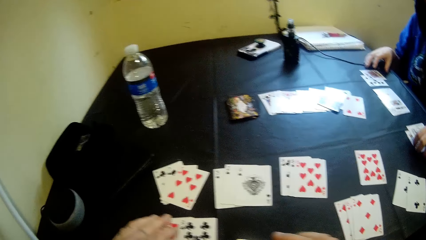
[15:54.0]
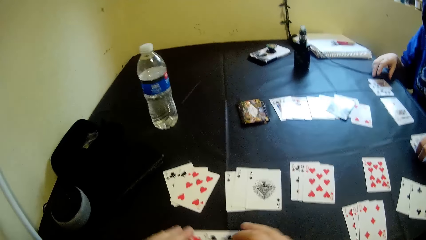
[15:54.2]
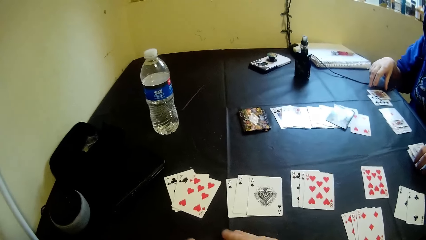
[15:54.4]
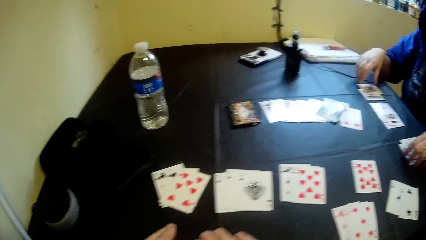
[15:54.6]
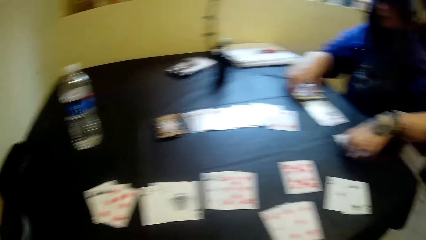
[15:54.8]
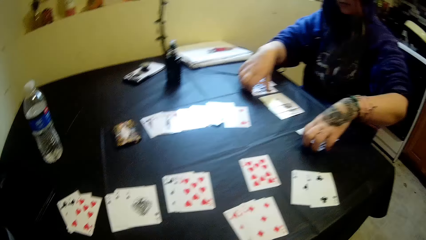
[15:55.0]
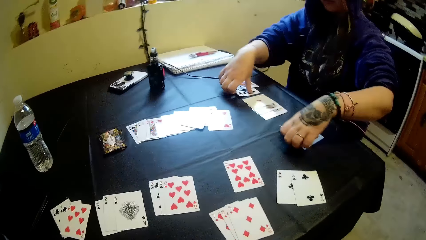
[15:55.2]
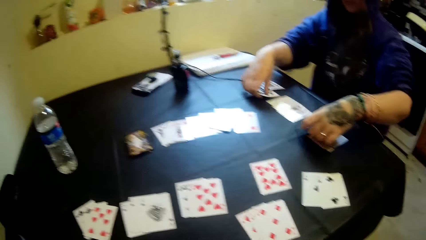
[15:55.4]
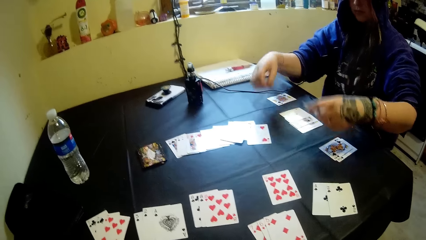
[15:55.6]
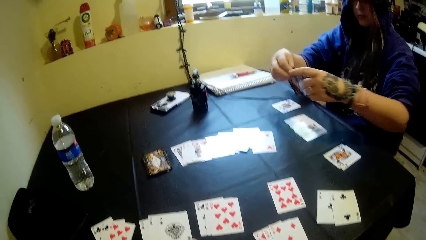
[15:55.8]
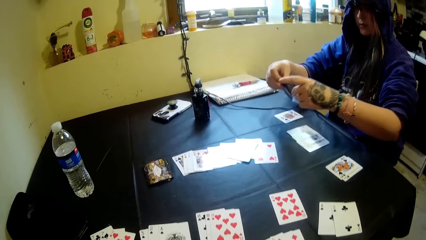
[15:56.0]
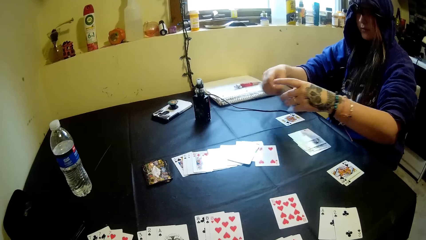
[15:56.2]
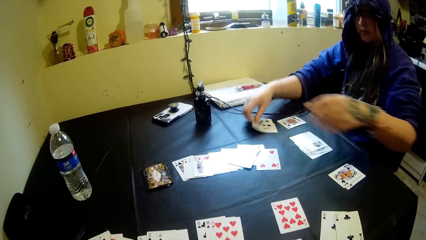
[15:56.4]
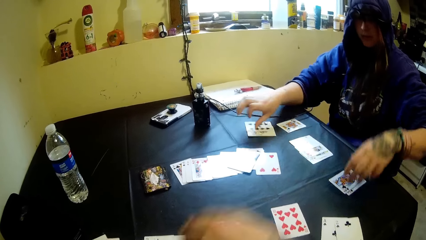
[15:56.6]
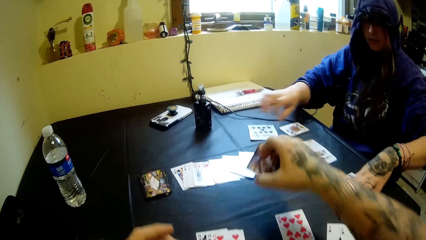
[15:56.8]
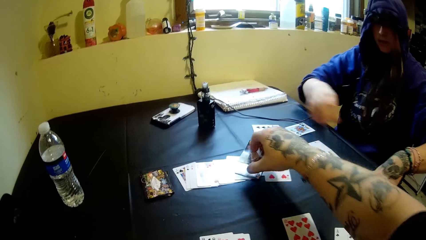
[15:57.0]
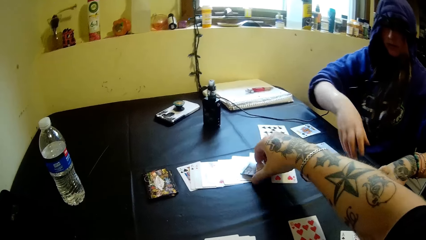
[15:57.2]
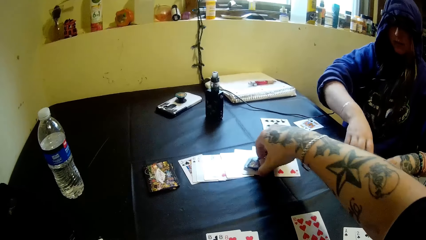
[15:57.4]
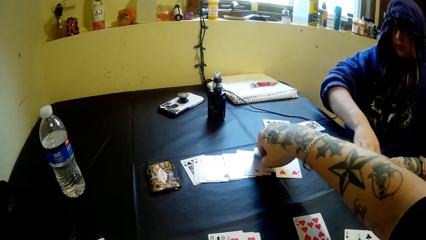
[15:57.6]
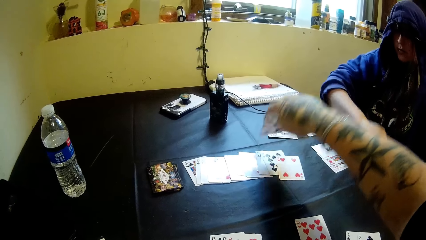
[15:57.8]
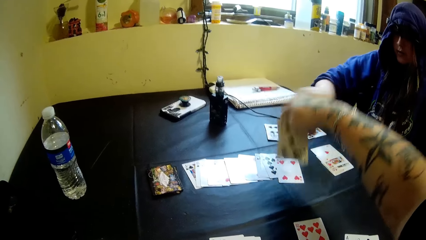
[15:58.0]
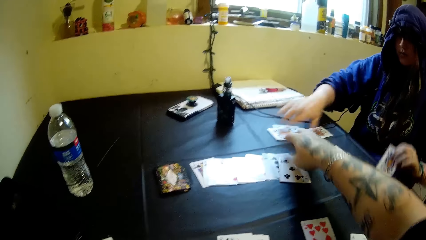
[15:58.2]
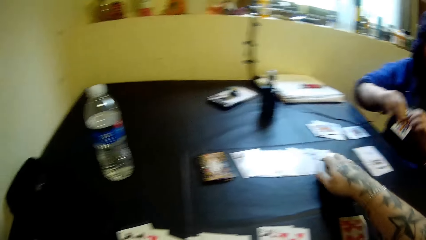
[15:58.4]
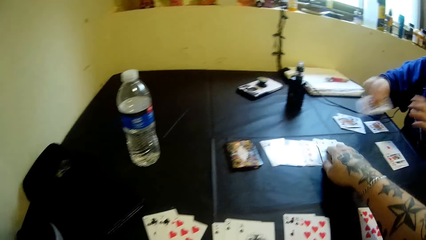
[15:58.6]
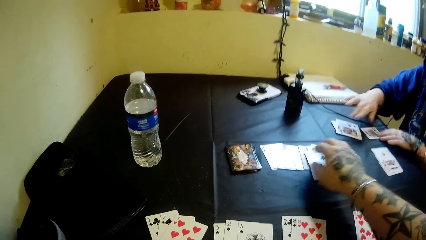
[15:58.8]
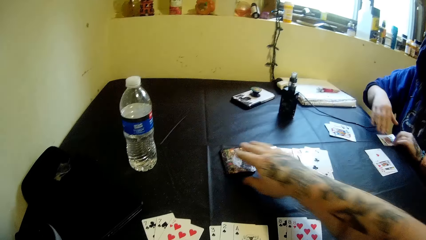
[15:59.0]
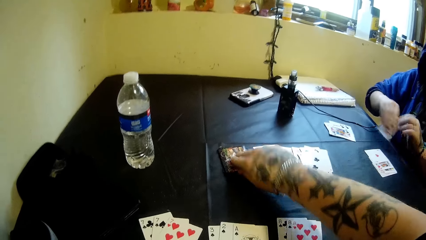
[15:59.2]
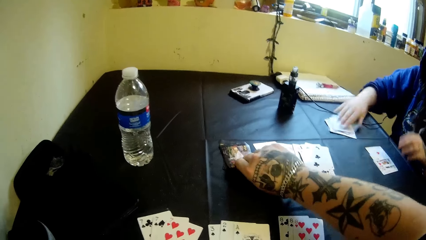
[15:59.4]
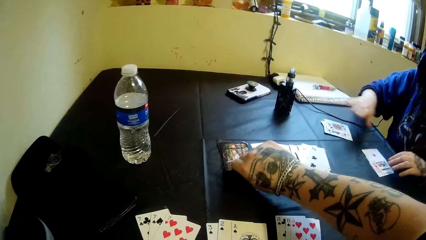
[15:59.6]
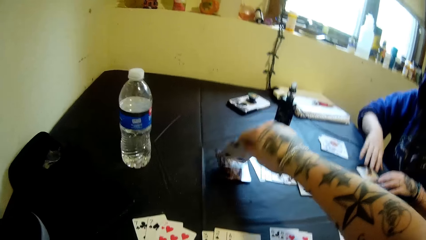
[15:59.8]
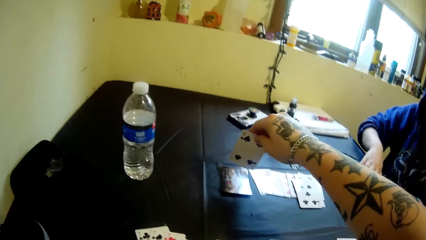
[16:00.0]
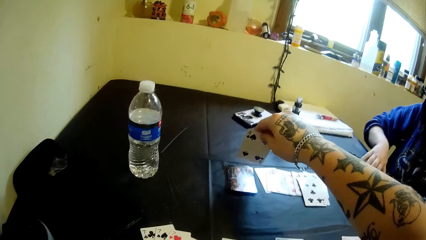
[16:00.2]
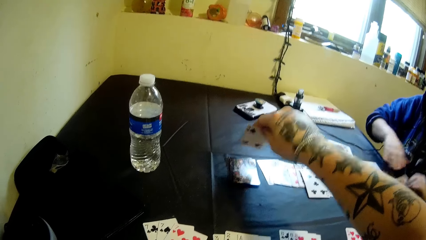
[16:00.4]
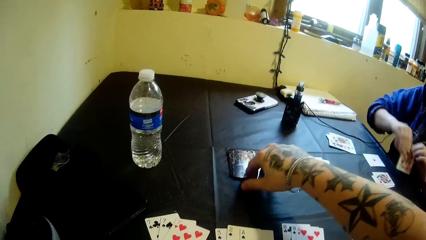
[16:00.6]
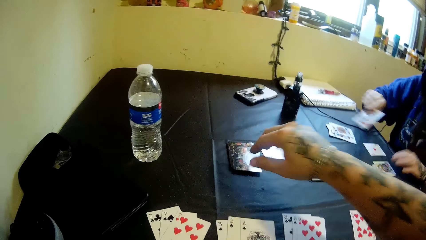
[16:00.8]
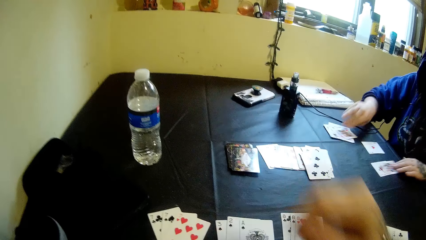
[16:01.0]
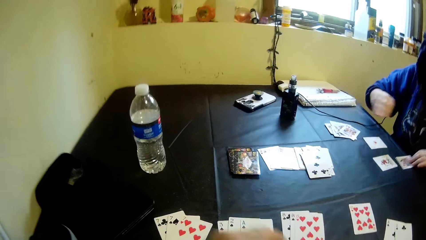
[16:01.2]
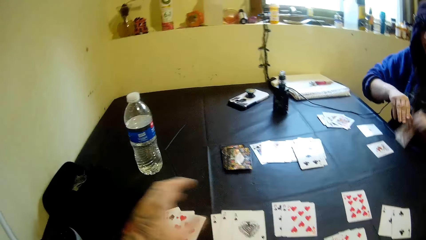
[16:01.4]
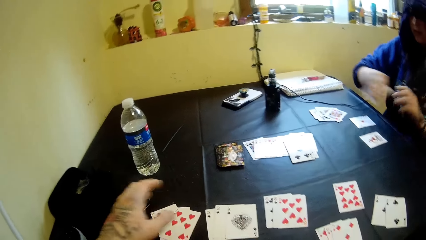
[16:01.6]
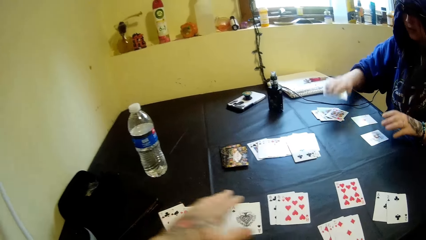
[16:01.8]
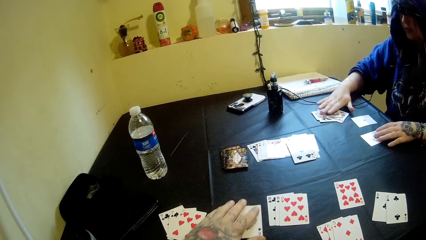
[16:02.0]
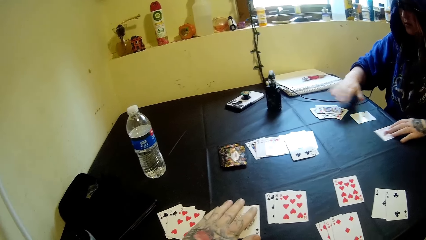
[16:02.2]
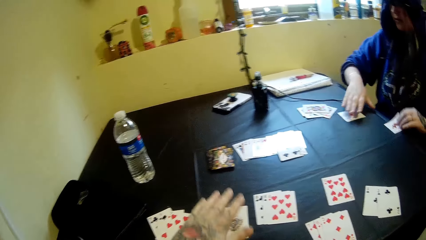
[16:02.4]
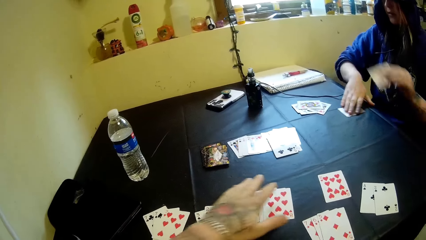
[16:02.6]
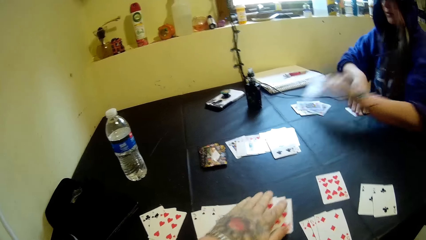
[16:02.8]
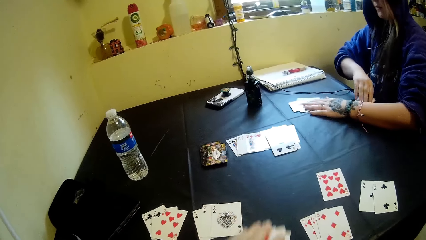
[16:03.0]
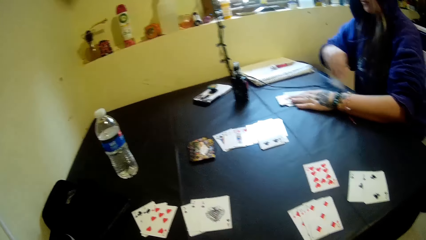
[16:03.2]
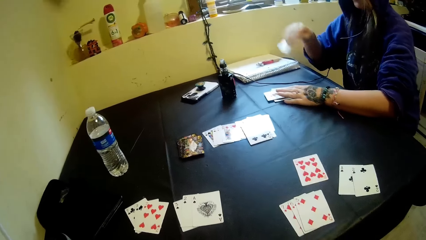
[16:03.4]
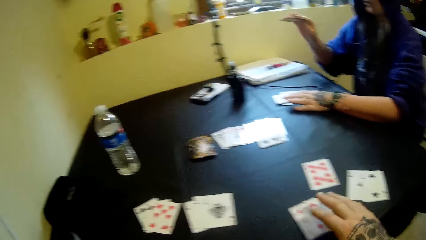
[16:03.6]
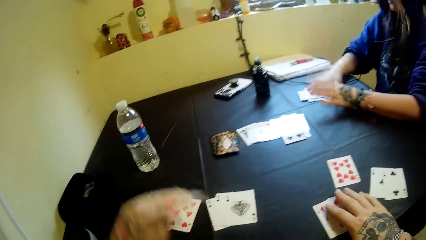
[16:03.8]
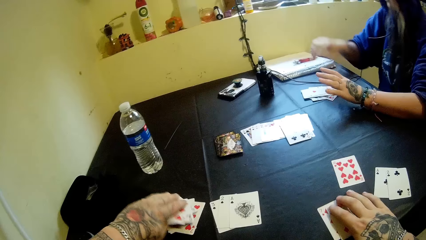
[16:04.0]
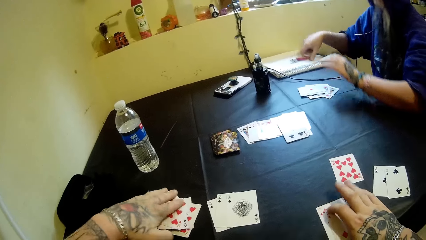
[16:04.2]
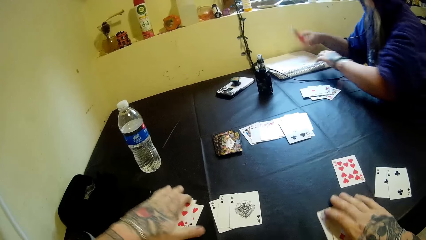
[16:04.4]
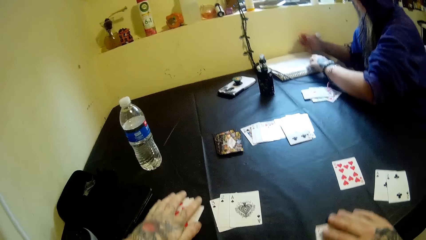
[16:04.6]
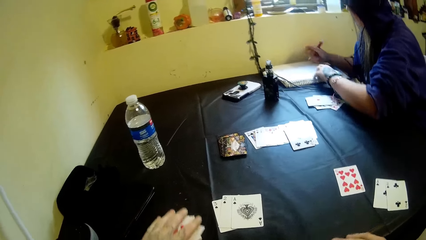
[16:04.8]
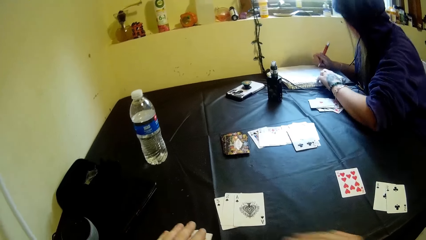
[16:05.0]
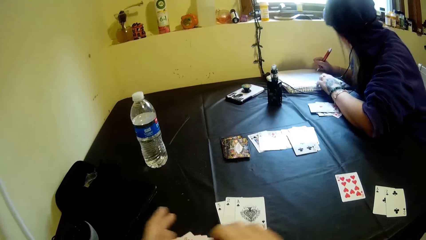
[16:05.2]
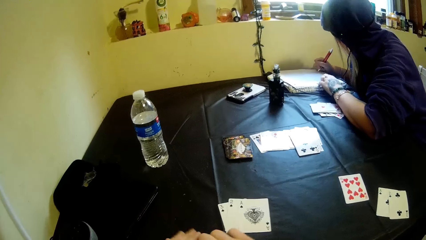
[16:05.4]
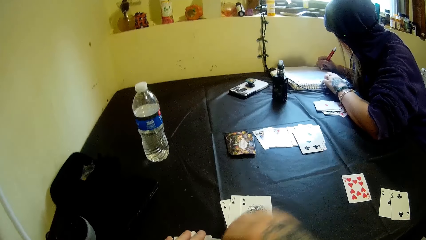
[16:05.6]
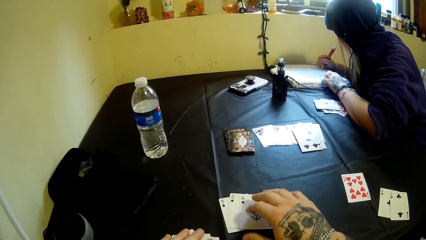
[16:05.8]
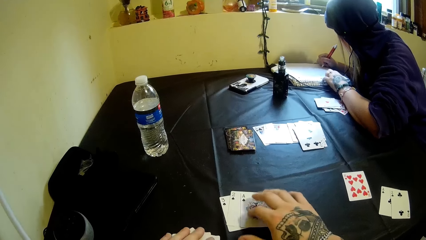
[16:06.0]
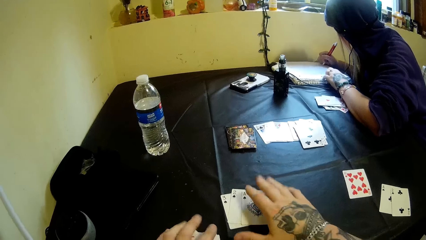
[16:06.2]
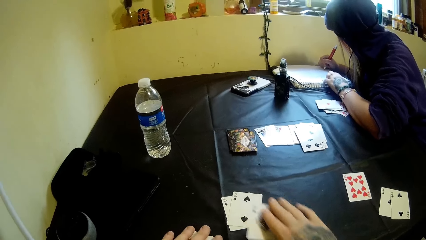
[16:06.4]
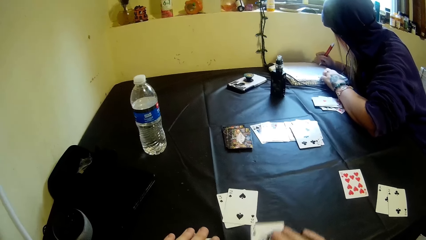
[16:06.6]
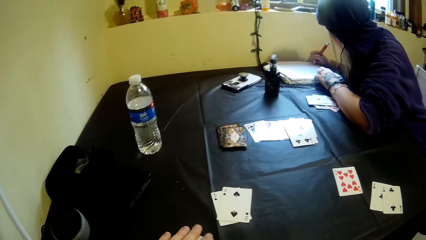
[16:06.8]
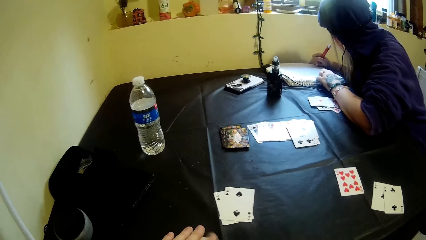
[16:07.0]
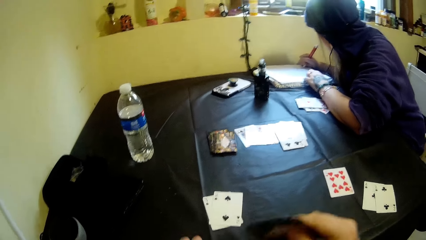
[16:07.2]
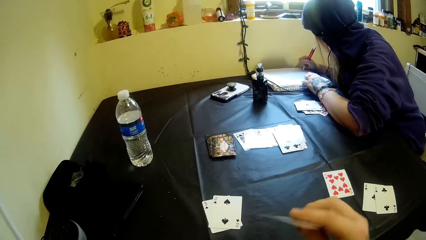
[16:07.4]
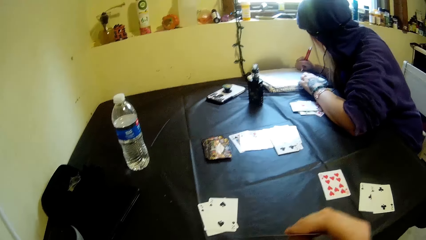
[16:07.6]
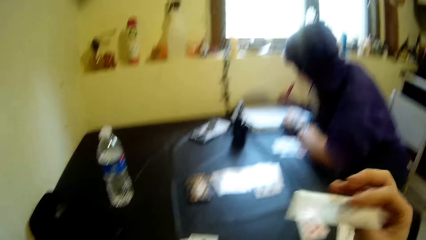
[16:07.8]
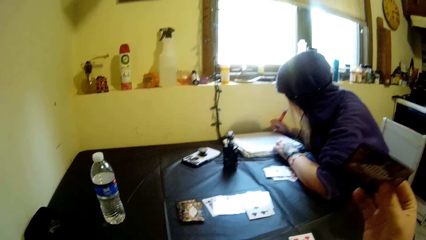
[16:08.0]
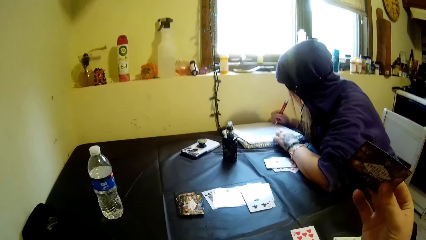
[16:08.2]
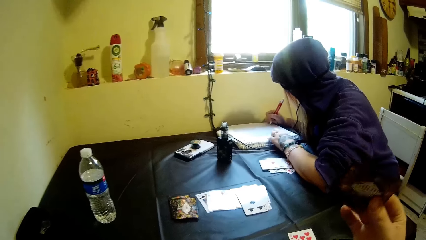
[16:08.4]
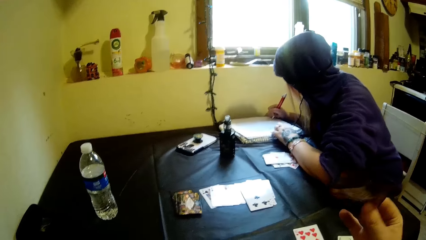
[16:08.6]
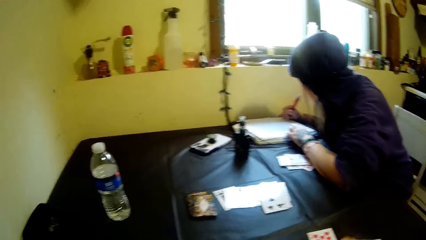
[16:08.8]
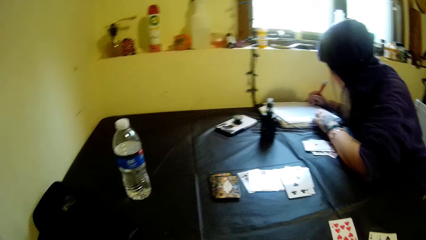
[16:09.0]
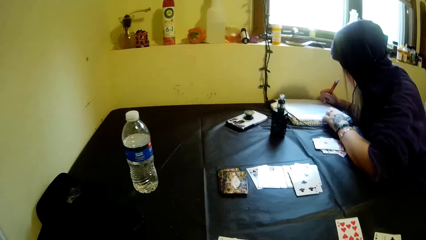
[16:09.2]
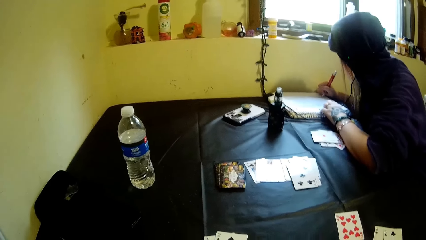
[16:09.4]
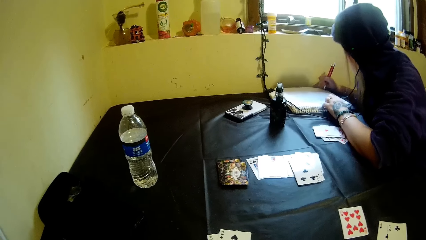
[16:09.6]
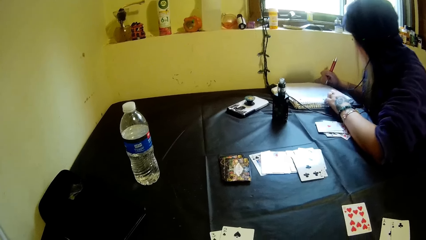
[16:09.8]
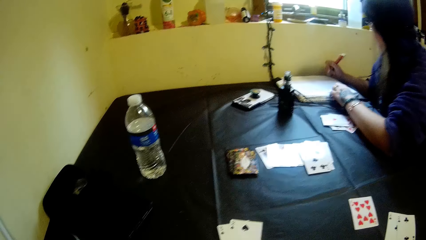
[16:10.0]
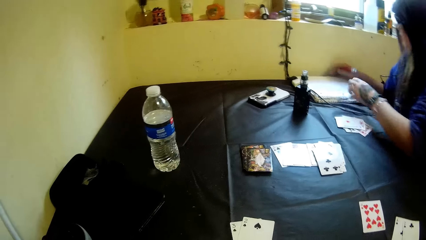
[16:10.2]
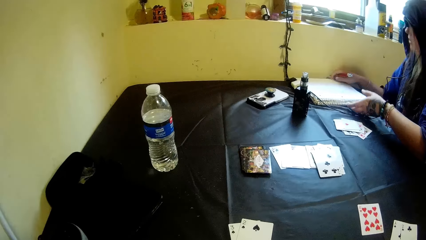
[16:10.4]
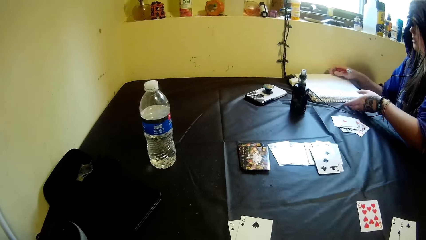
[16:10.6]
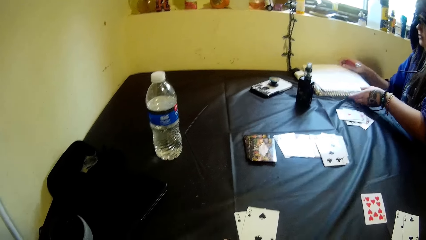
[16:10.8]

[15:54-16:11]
The camera wearer lifts the left hand. He pulls the cards on the table, picks the playing card and looks around. A woman moves the cards on the table with her hands. The camera wearer lifts both hands. He puts the playing card on the table. He moves a card on the table with his right hand. He turns the playing card on the table. He pushes the playing card on the table. He moves a card on the table with his right hand again. The woman moves the cards on the table with her hands. The camera wearer touches the playing card on the table. He pulls the playing card, picks the playing card and puts the playing card on the table. The woman moves the cards on the table with her hands. The camera wearer puts the right hand down. He lifts the left hand. He touches the cards on the table with his left hand. He lifts the left hand. He pulls the playing cards. The woman moves the cards on the table with her hands. The camera wearer picks the playing card. He holds the playing cards on the table. He moves the cards on the table with his hands. The woman picks a pen on a book with her right hand. The camera wearer pulls the playing cards on the table. The woman adjusts the book on the table with her left hand. The camera wearer picks the playing card. He arranges the playing cards. He lifts the right hand. The woman writes on the book with the pen in her right hand. The camera wearer pulls the playing cards on the table. He picks the cards on the table with his right hand. He lifts the playing card. He shakes the playing card. He drops the playing card. He looks at the table. He interacts with the woman.
